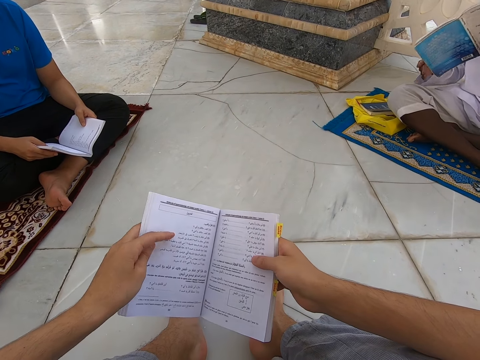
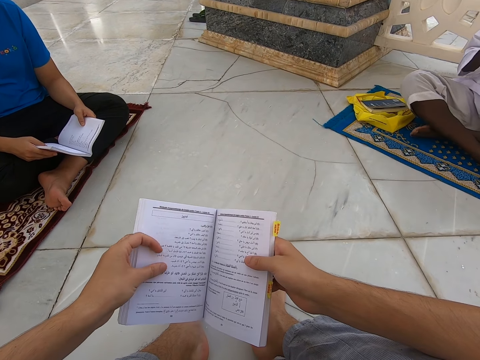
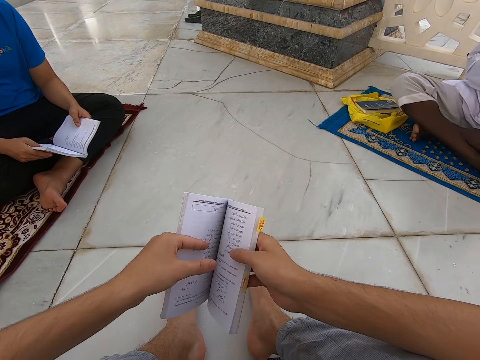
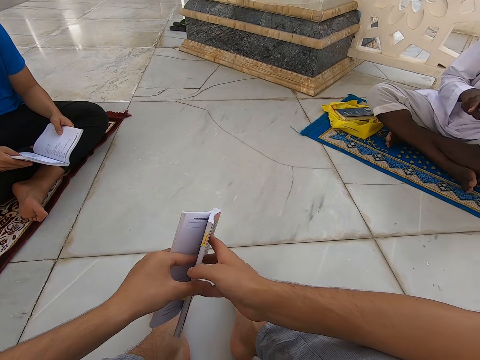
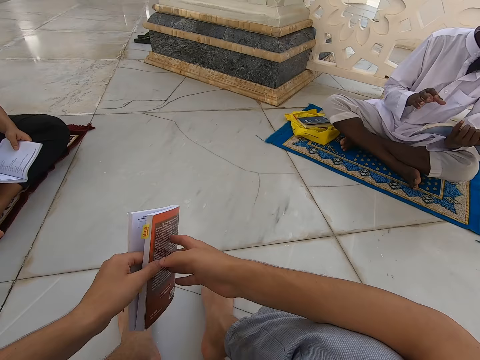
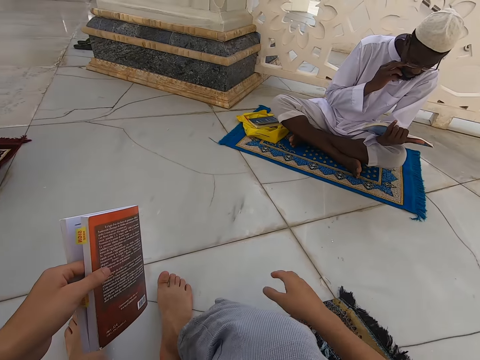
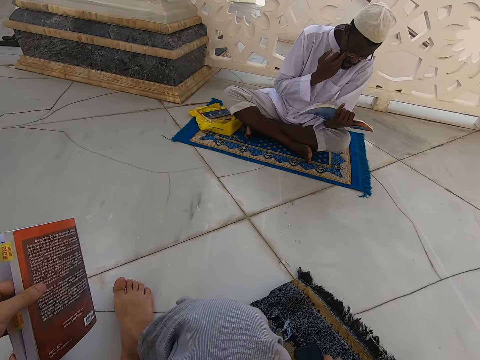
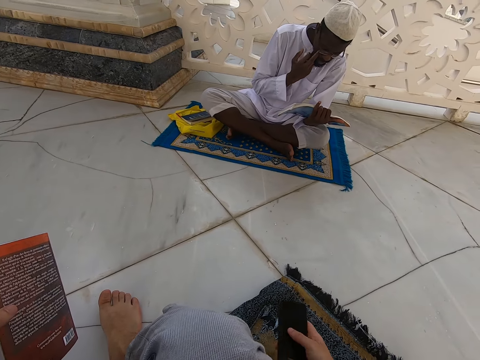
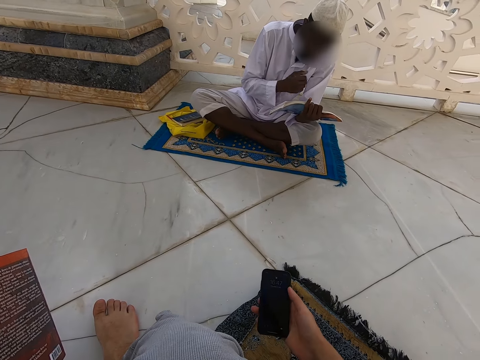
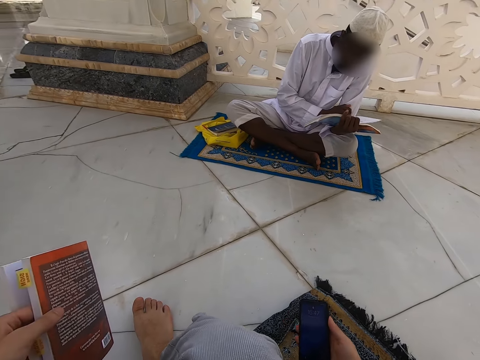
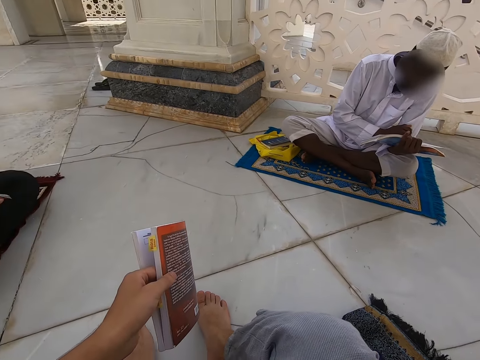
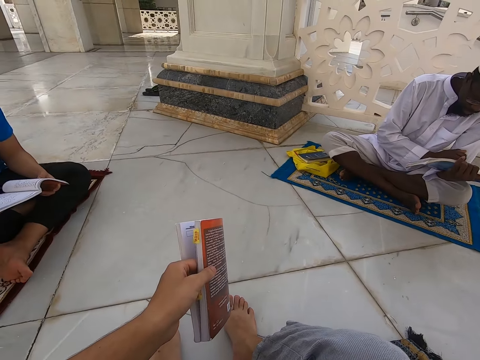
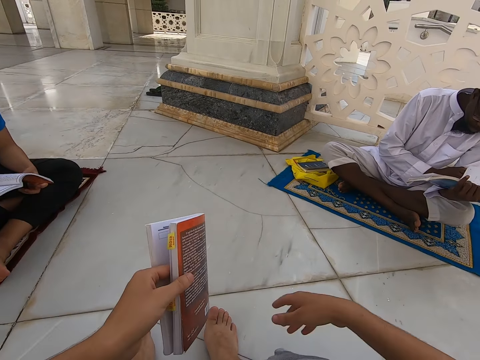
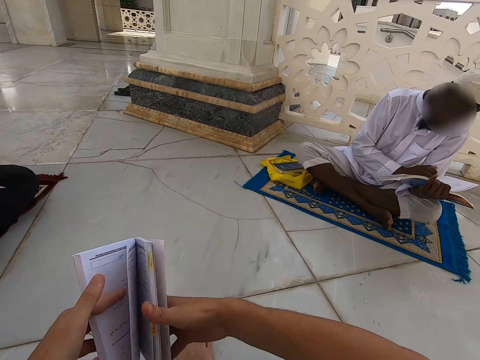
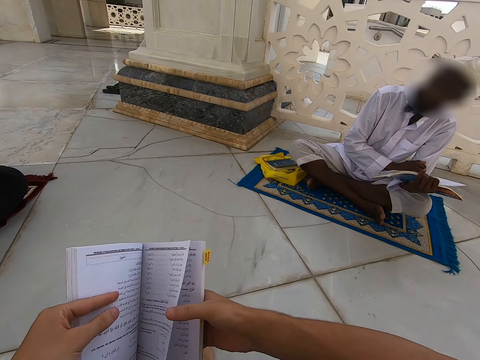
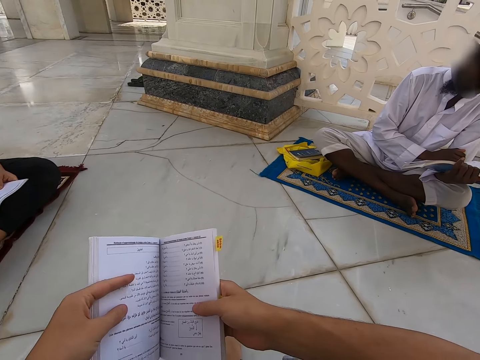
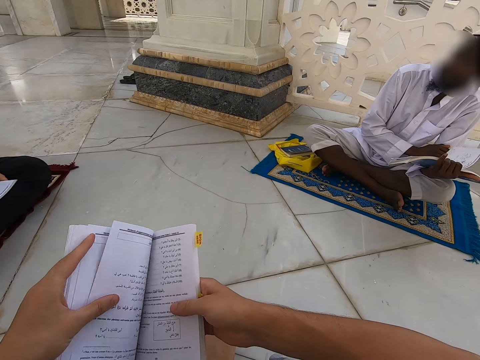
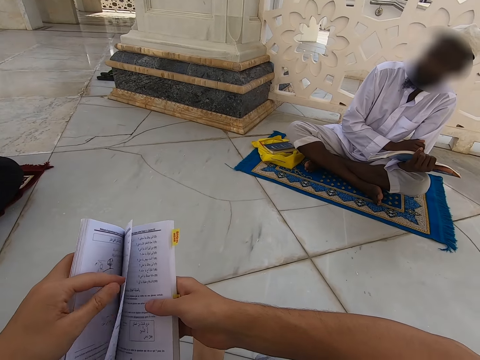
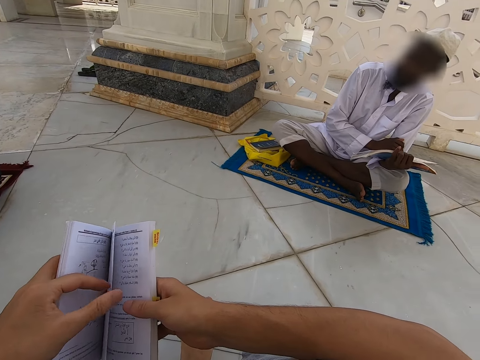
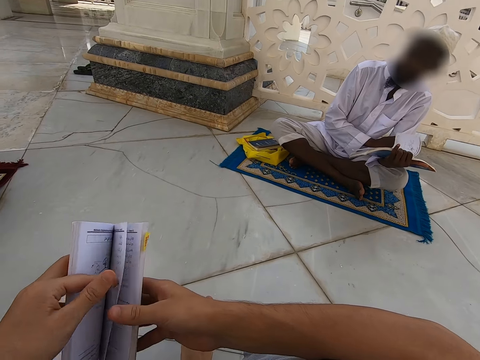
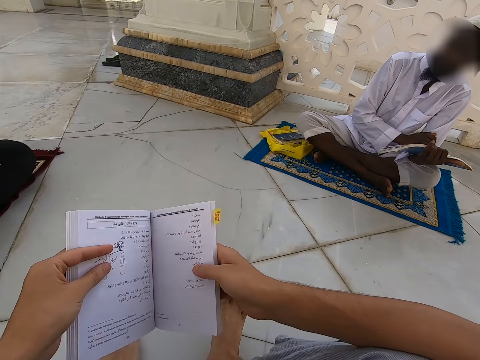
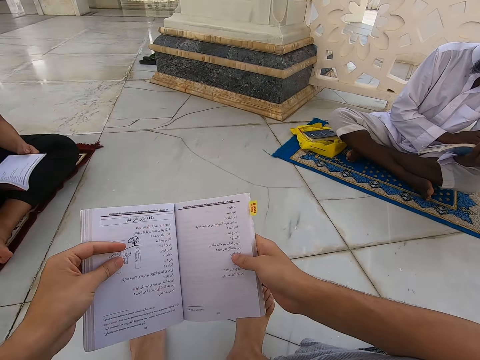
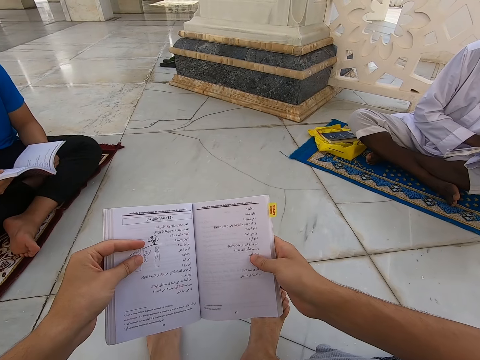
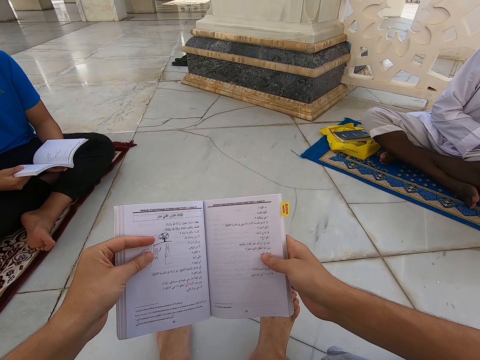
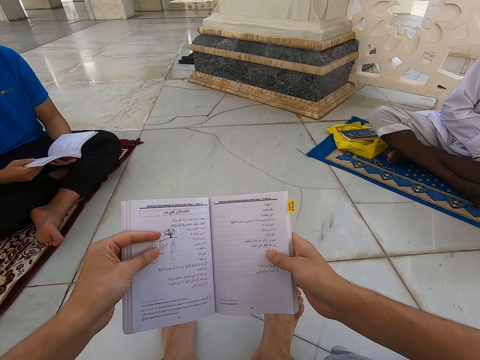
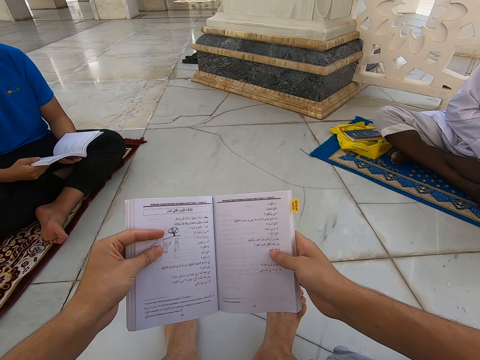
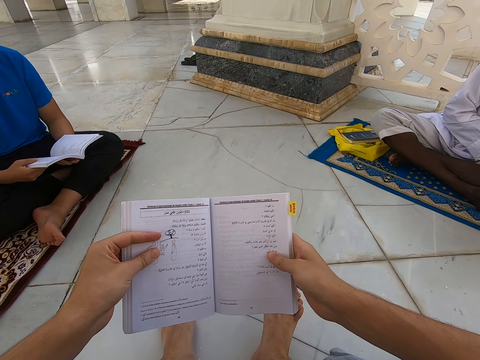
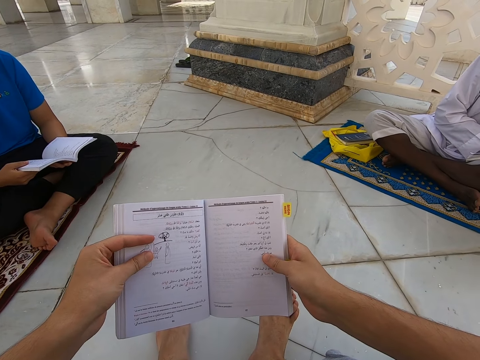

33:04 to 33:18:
The camera wearer peruses a book. He looks at his phone. He peruses the book.

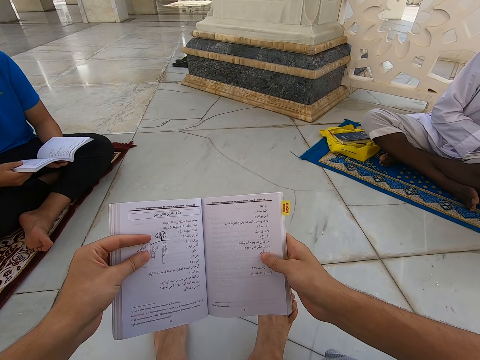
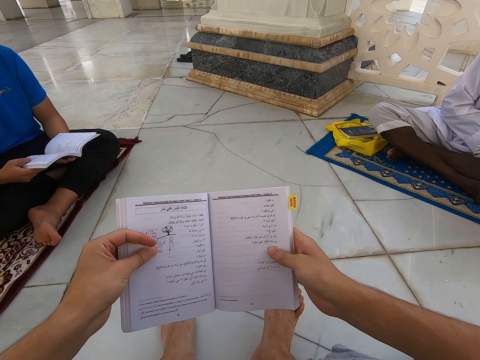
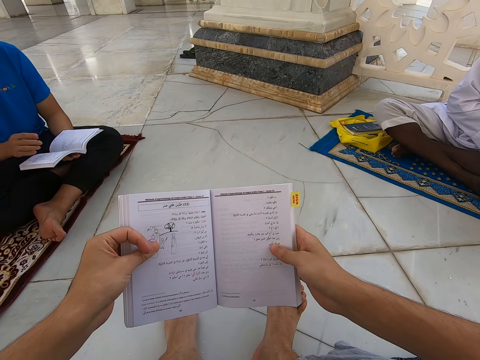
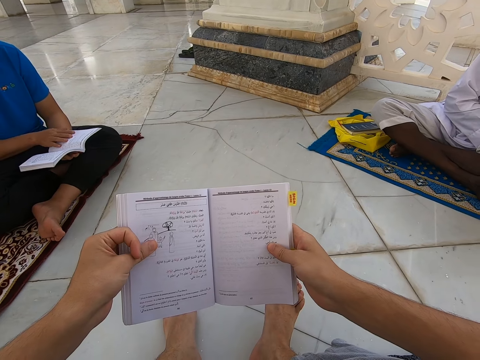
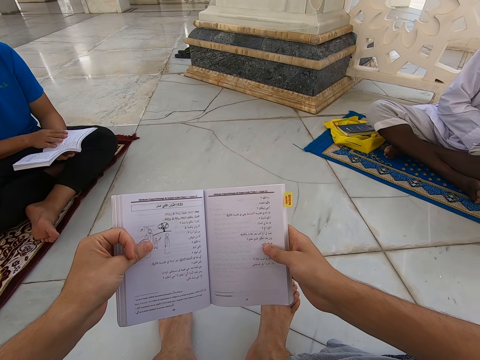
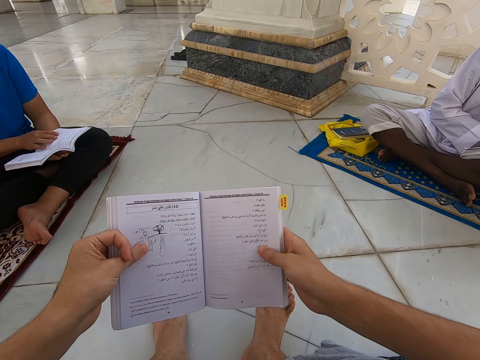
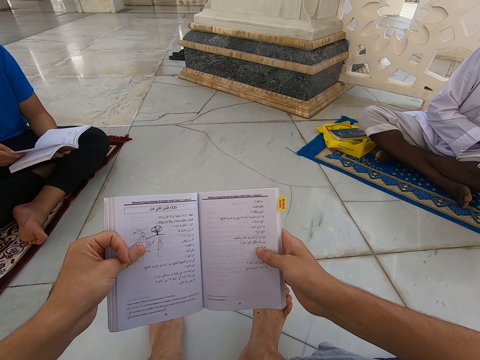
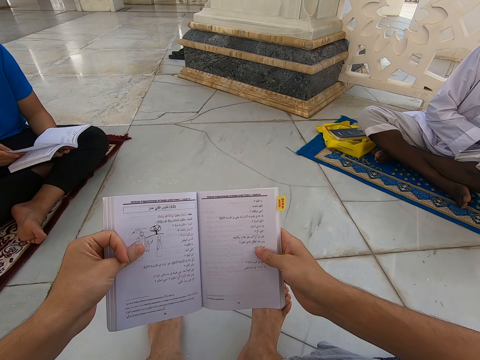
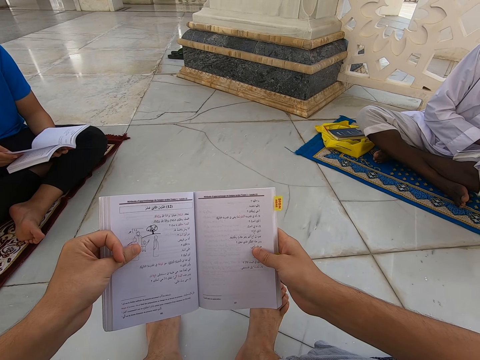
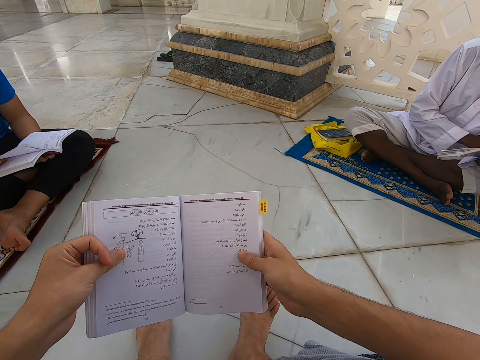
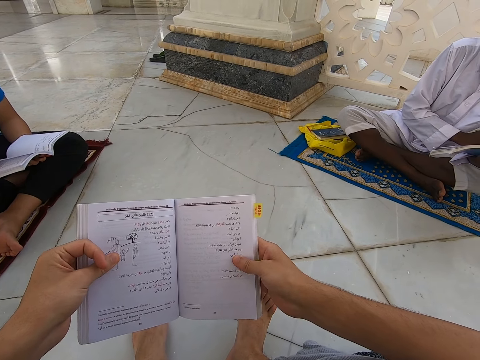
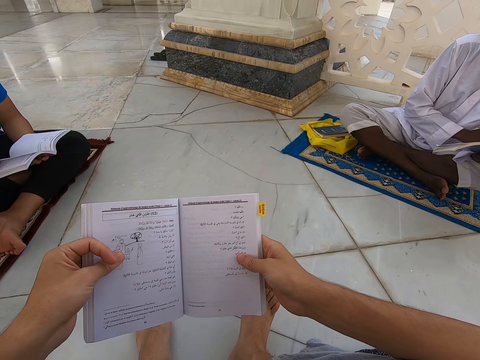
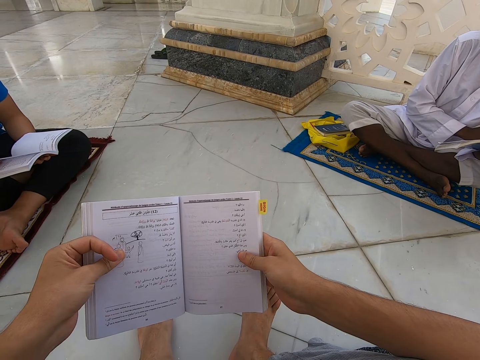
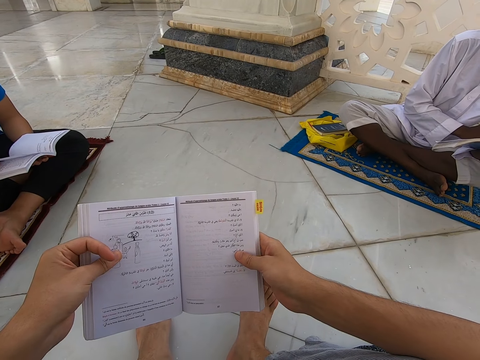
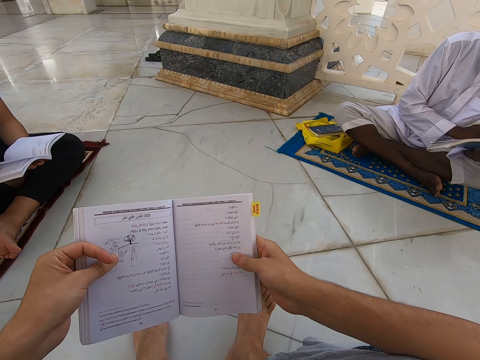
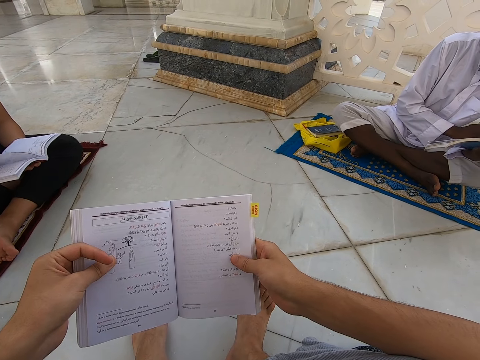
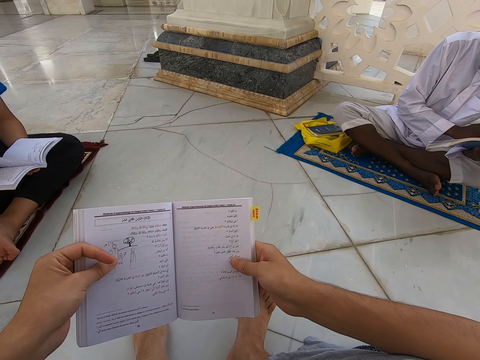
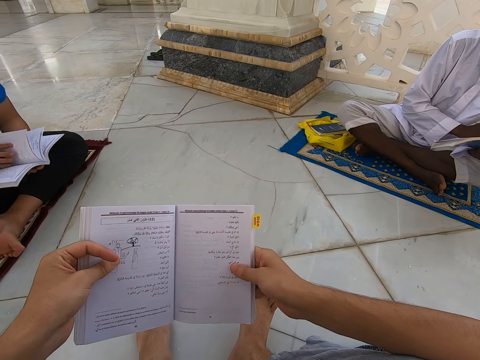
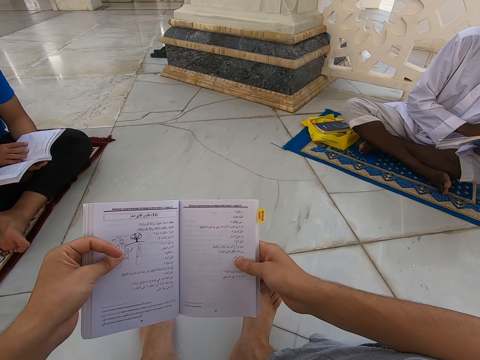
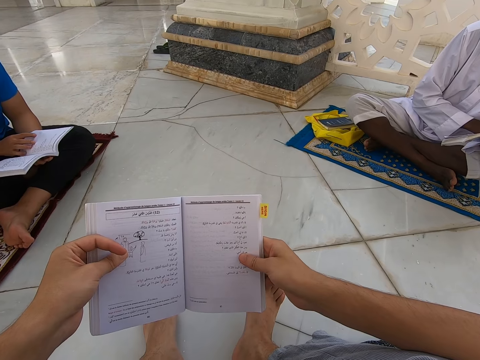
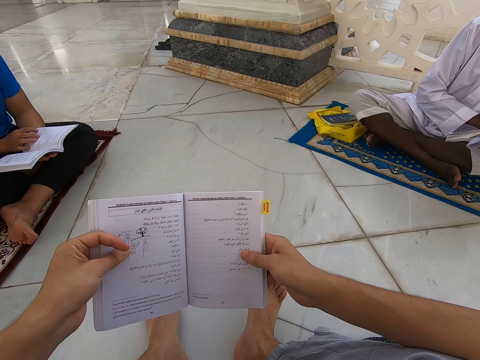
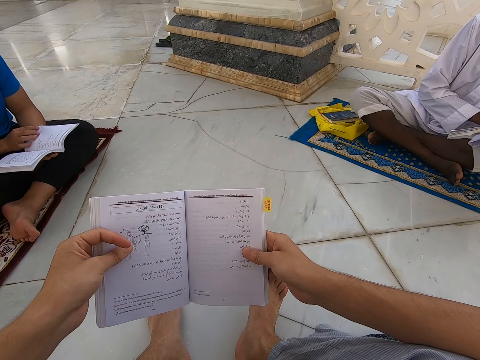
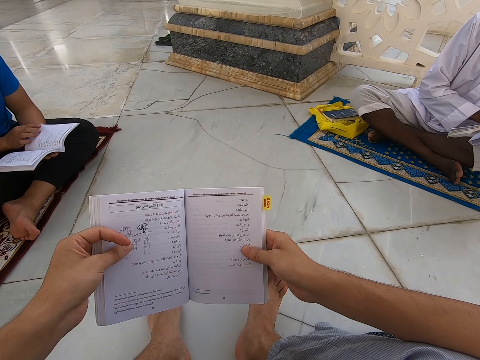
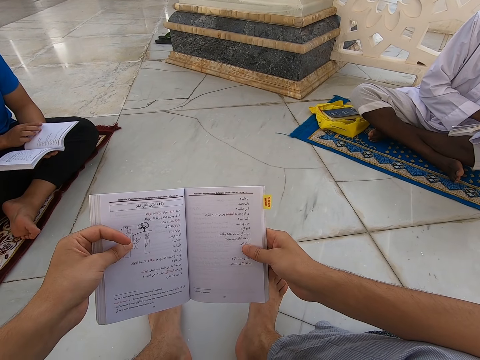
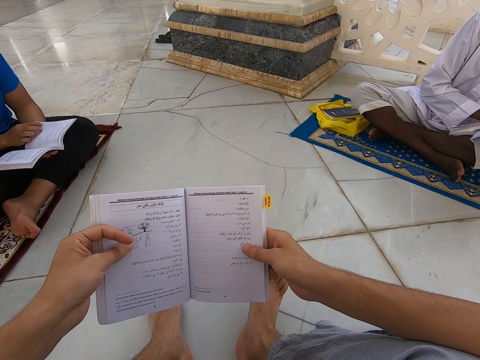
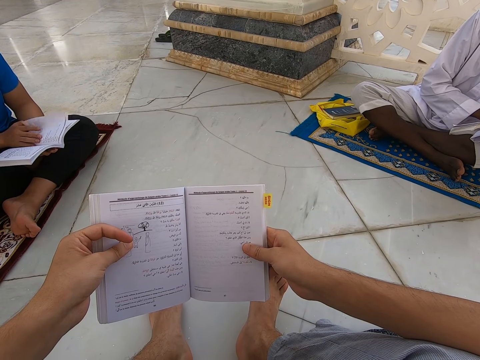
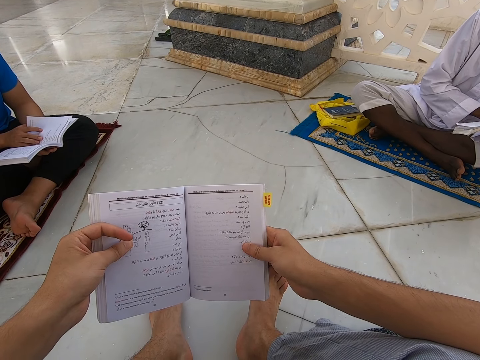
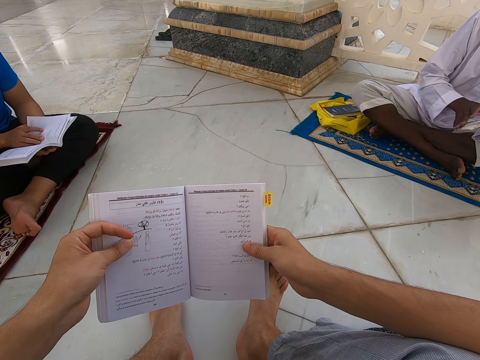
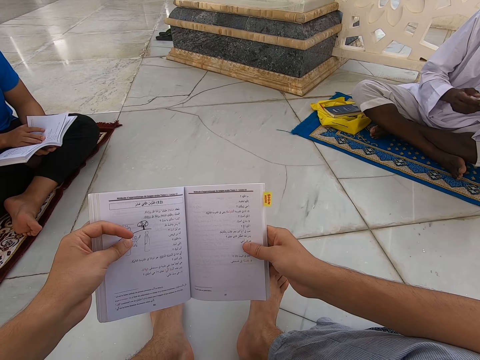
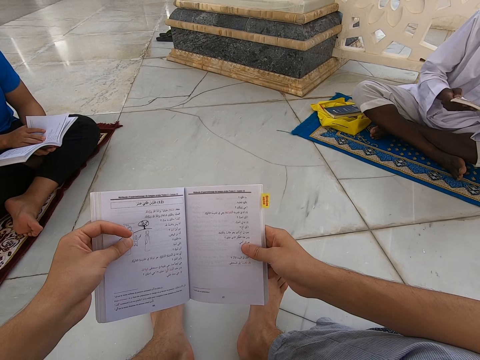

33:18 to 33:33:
A man peruses a book.
